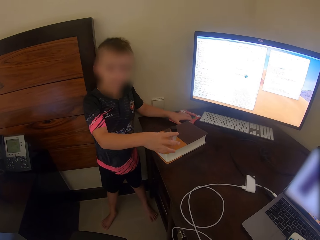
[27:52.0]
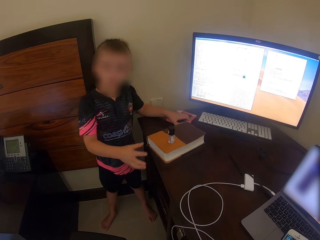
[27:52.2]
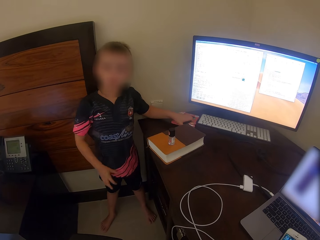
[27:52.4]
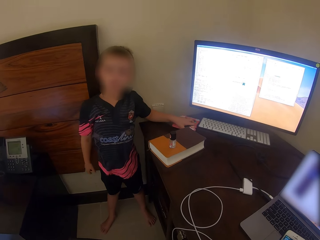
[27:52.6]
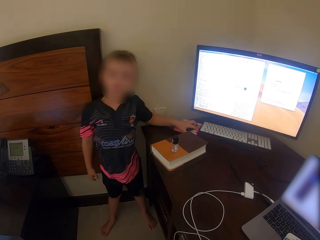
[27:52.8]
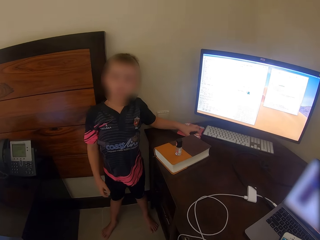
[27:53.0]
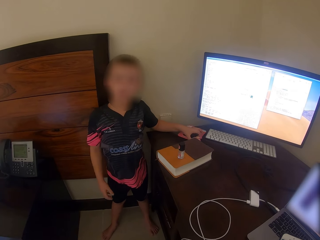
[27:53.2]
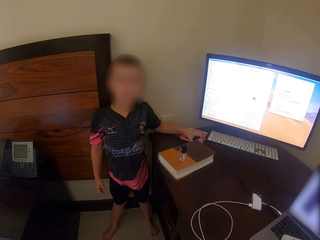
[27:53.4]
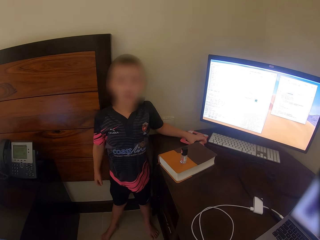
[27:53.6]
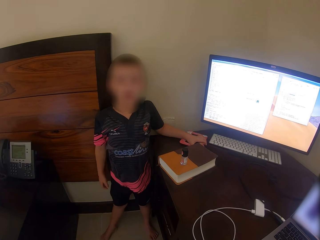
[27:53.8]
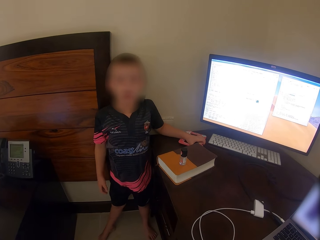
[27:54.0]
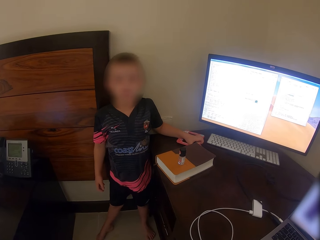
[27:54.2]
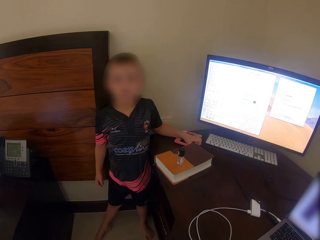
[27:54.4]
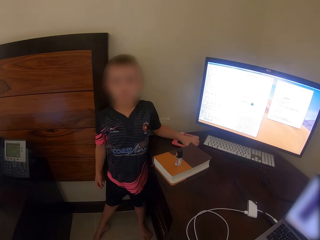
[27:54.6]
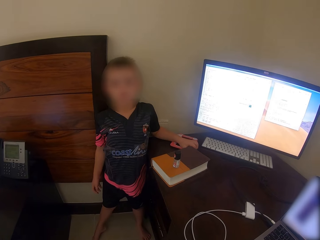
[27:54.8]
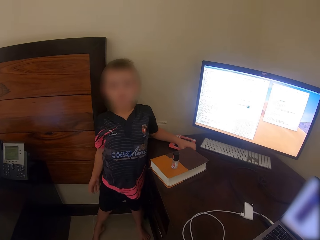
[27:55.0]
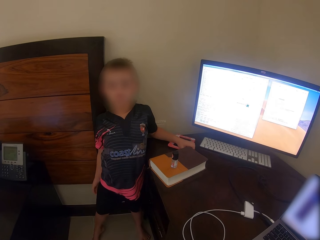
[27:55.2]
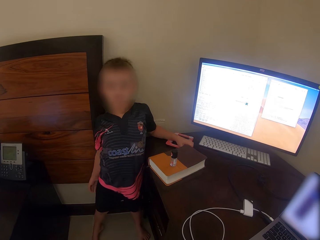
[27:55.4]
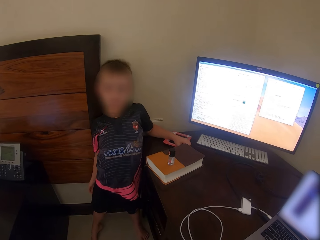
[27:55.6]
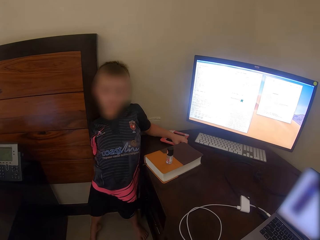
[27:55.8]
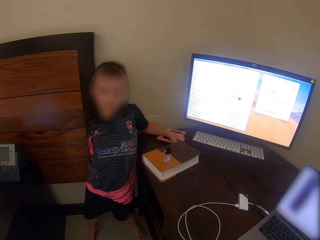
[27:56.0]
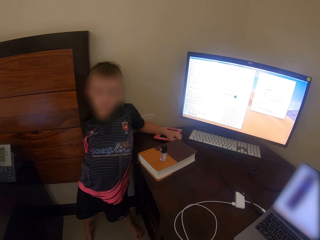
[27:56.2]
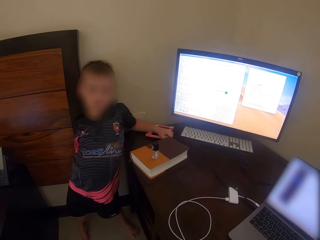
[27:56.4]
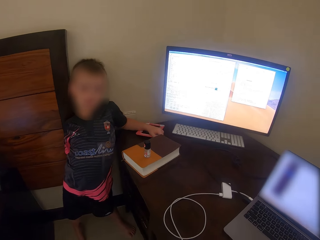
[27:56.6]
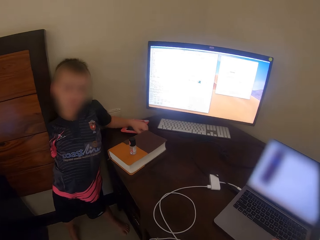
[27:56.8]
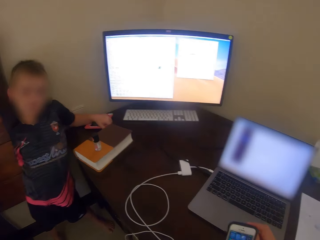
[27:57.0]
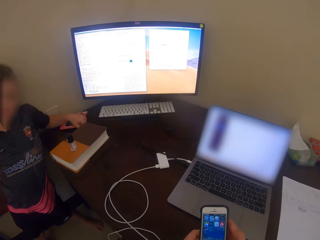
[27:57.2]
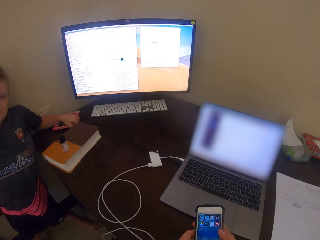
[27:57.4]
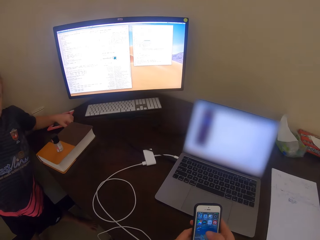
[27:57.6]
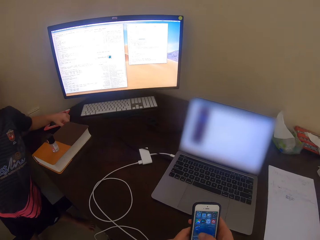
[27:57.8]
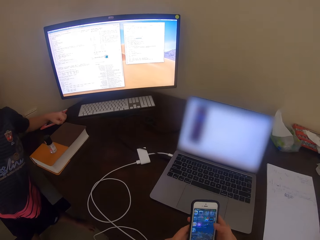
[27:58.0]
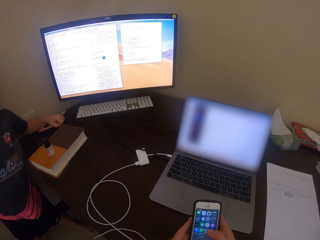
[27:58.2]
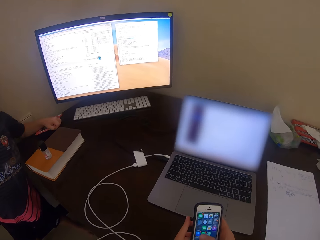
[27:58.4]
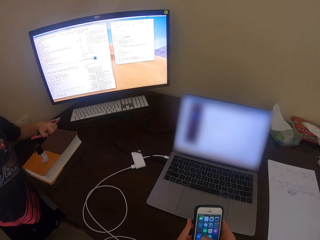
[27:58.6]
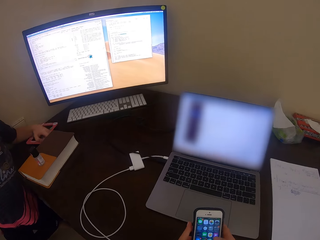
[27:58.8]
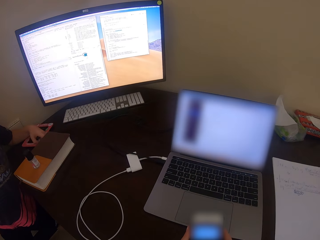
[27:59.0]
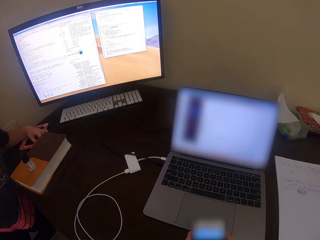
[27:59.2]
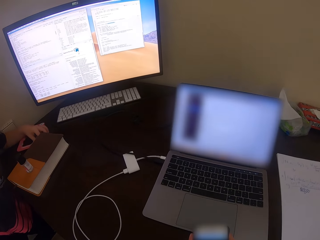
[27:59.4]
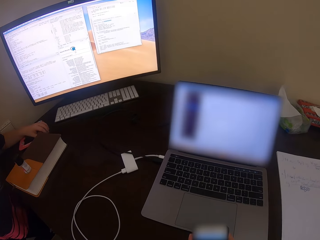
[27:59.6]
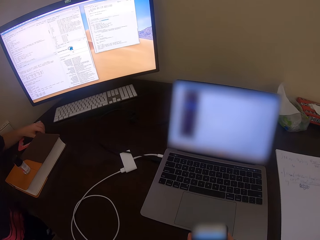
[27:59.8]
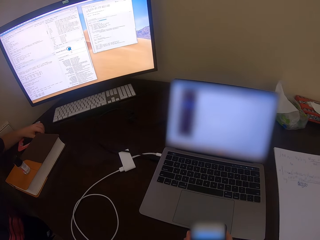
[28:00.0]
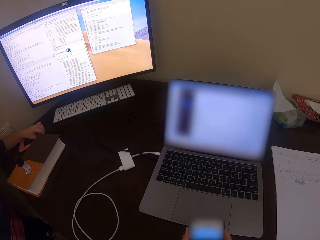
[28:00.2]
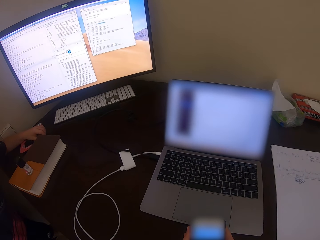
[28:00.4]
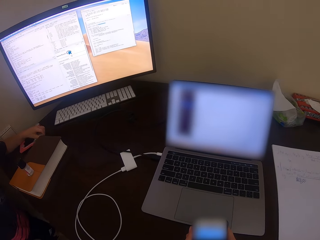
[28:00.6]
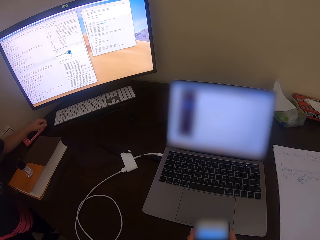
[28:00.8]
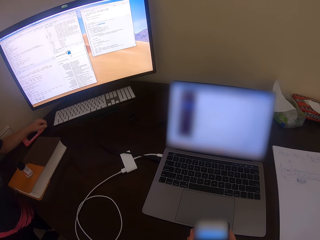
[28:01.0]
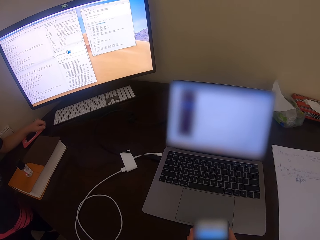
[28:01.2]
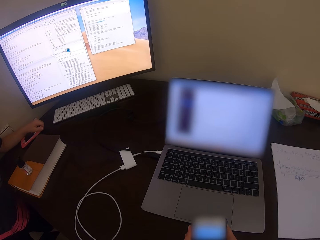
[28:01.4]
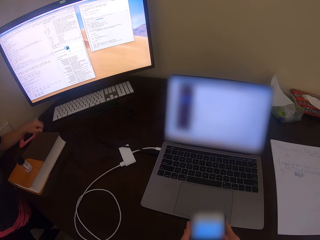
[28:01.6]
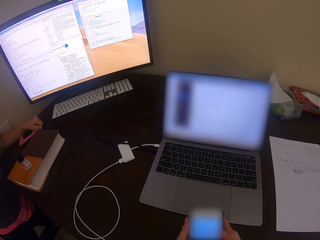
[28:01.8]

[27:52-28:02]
A man talks. The camera wearer converses with the man. They use the phone.

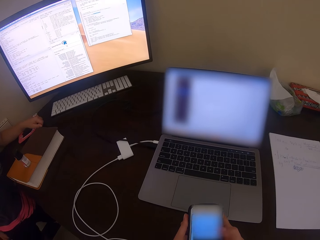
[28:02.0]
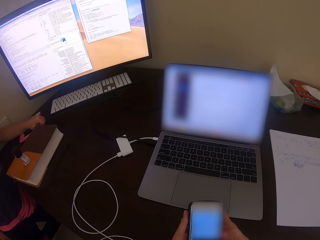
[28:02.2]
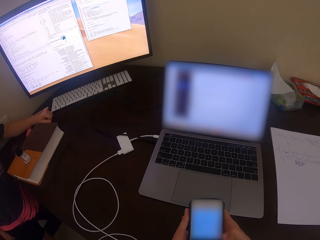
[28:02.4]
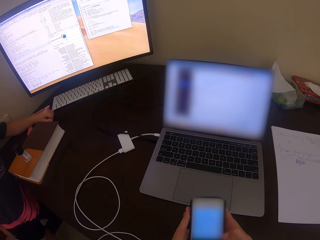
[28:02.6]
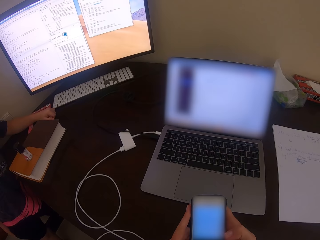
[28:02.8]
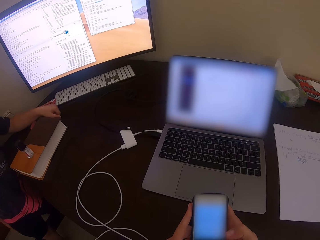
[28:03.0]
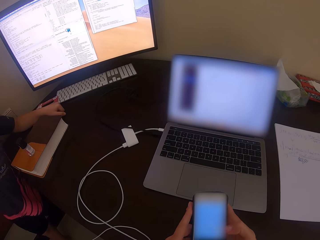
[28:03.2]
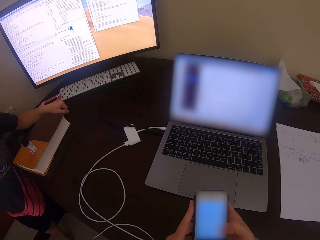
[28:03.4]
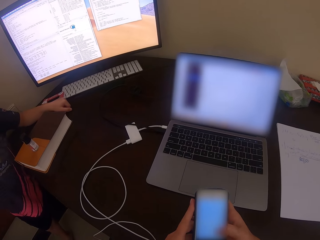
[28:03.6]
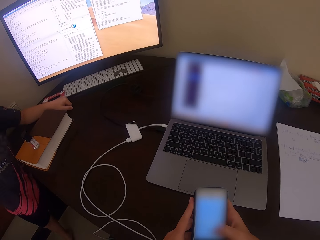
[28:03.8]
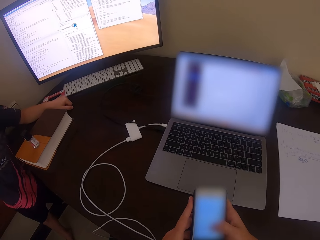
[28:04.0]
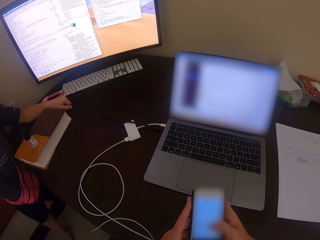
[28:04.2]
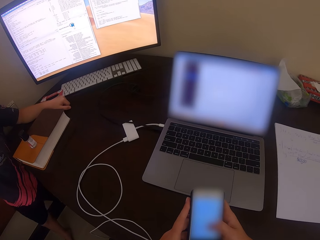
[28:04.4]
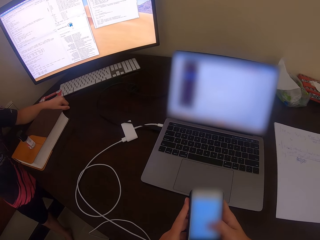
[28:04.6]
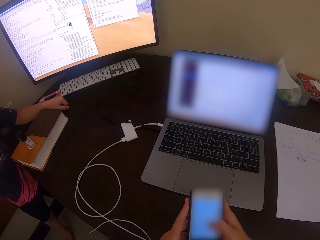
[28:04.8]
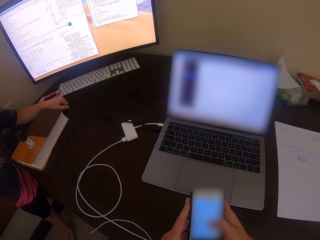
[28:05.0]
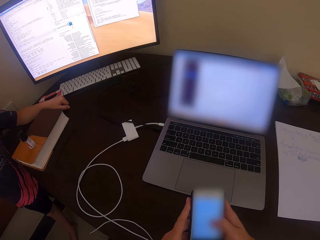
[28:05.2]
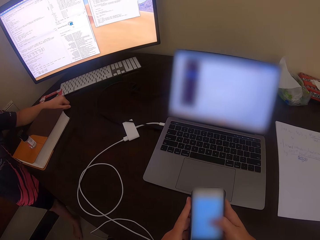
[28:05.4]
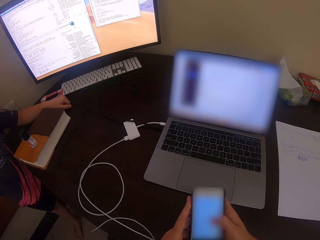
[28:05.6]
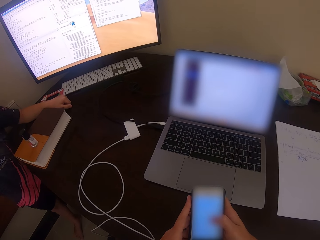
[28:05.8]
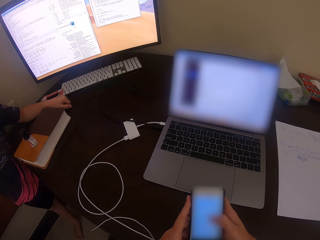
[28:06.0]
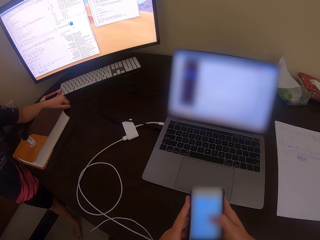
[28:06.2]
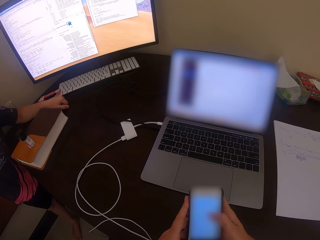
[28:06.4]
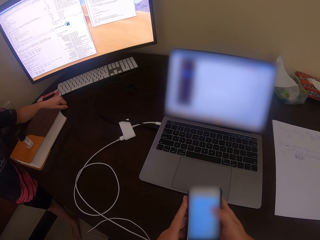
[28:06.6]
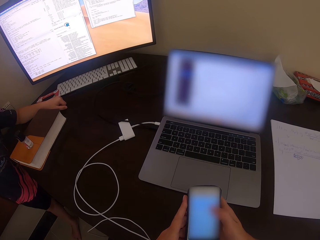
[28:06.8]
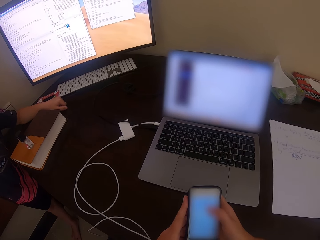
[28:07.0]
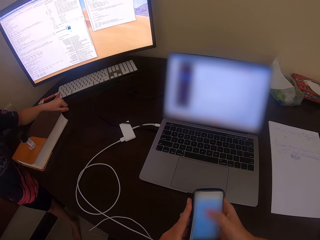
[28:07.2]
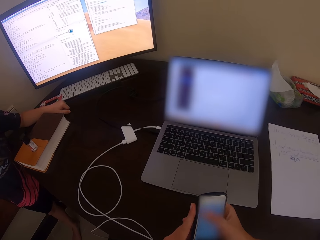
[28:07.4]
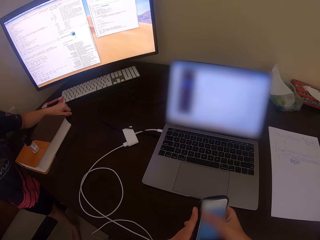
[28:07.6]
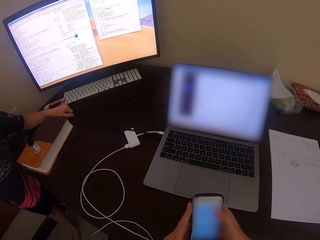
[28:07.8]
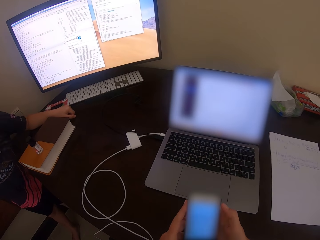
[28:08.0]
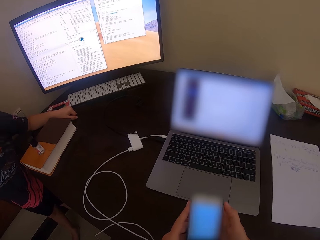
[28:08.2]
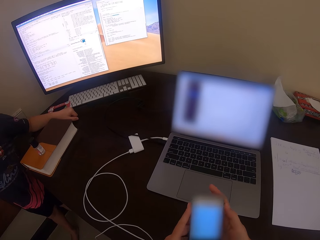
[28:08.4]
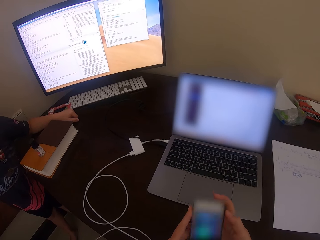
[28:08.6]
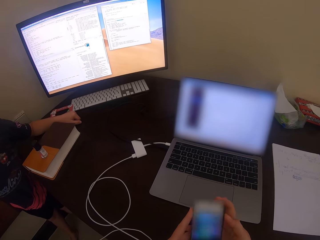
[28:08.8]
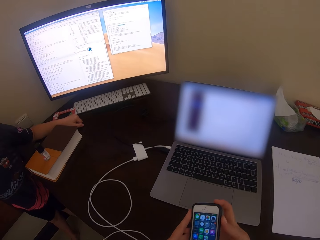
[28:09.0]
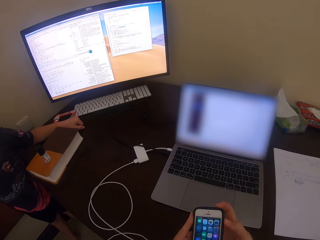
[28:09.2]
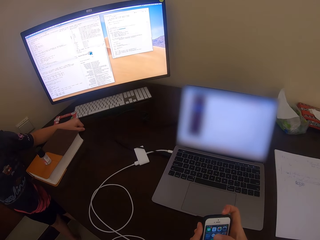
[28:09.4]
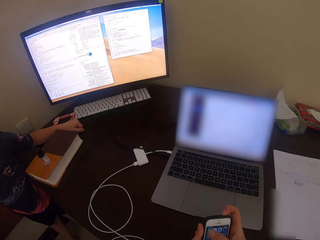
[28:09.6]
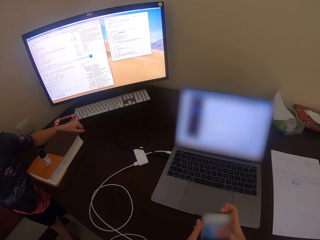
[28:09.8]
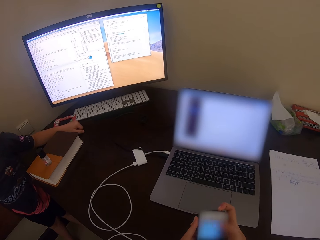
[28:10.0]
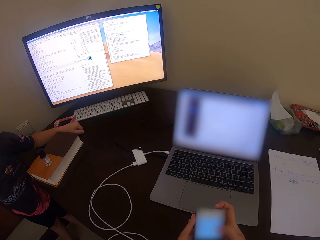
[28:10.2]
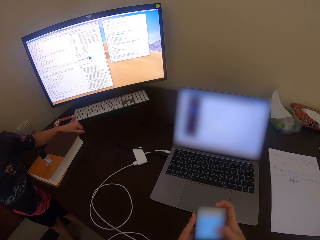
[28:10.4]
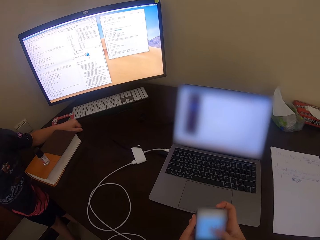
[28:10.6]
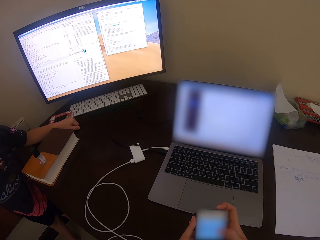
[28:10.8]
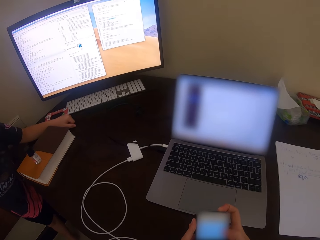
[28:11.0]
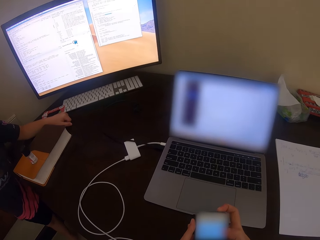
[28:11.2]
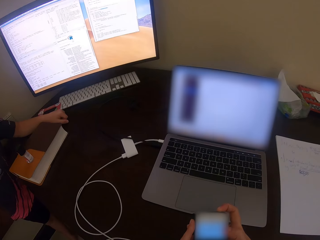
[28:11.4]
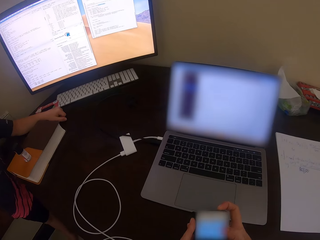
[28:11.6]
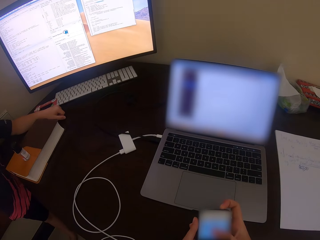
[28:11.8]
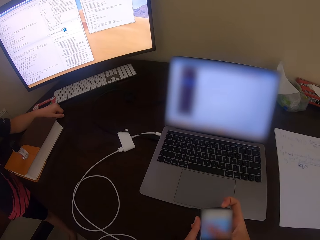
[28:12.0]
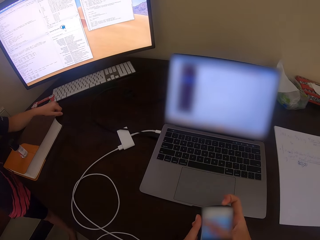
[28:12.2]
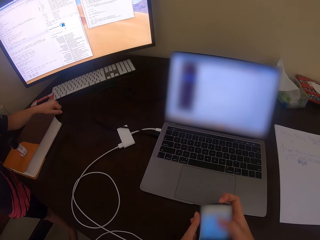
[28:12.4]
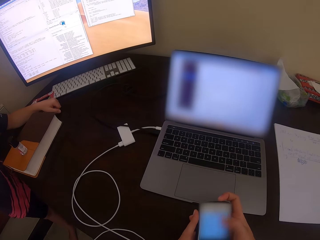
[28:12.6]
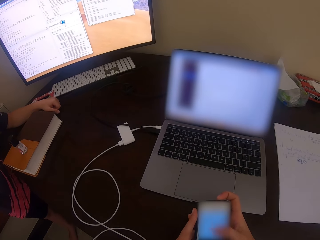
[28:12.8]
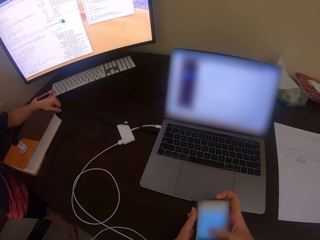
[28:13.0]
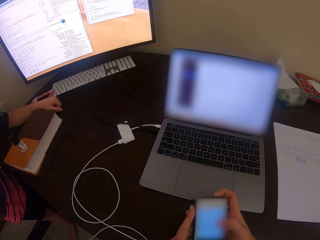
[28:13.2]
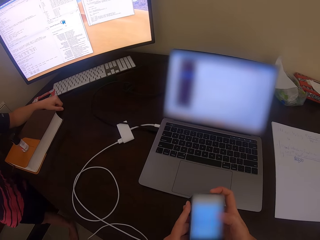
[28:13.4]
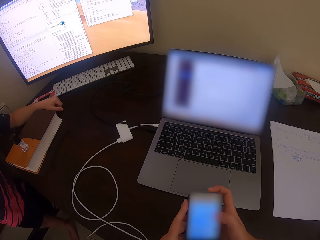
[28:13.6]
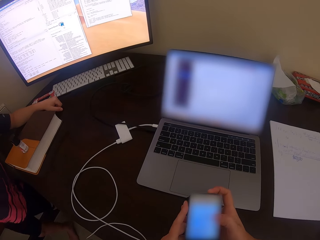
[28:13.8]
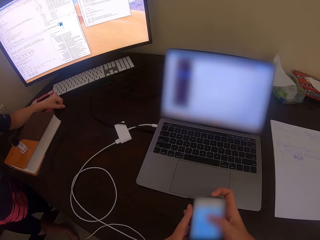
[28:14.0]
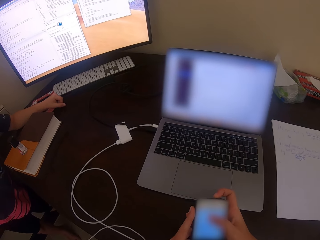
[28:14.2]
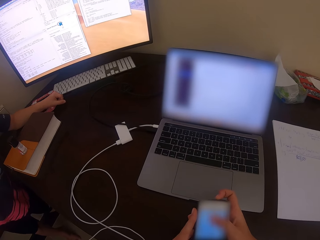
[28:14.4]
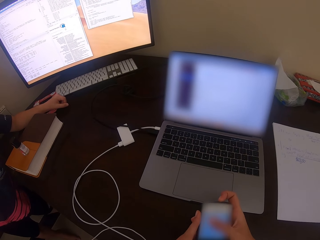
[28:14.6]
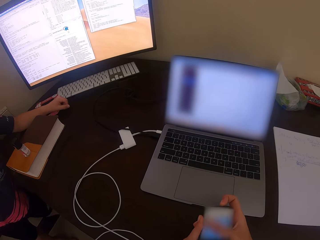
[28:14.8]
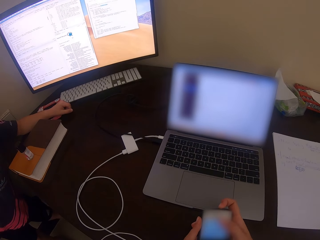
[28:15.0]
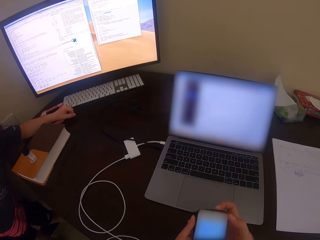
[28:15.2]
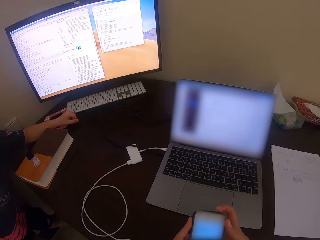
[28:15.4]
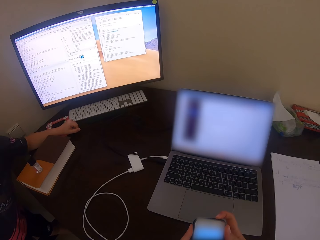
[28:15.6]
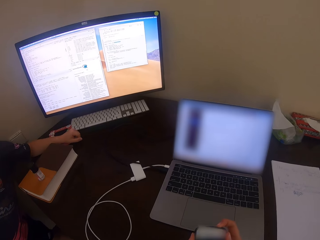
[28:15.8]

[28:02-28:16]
A man talks. The camera wearer talks. The man talks. The camera wearer uses the phone. The man talks.
